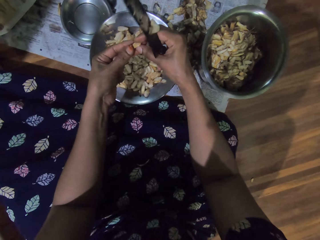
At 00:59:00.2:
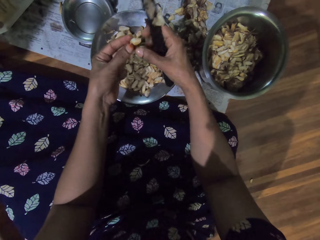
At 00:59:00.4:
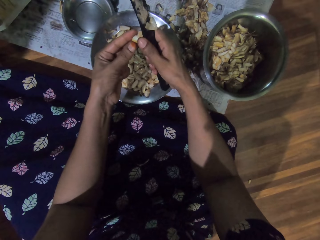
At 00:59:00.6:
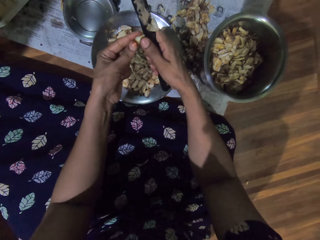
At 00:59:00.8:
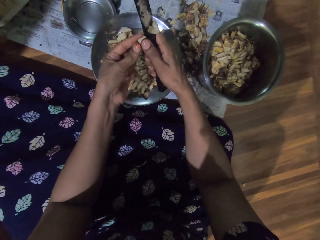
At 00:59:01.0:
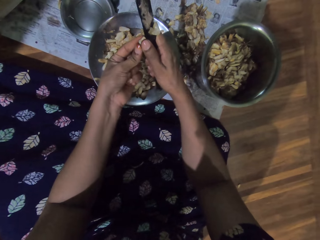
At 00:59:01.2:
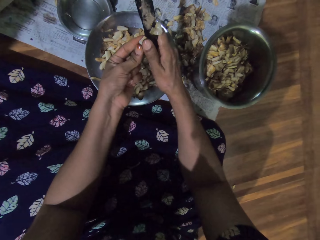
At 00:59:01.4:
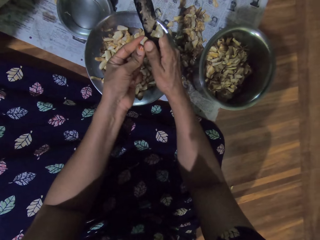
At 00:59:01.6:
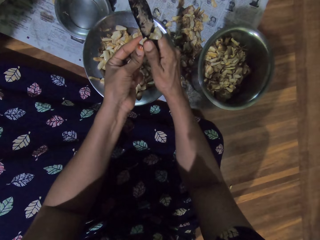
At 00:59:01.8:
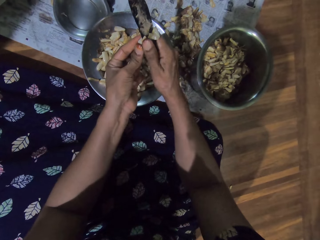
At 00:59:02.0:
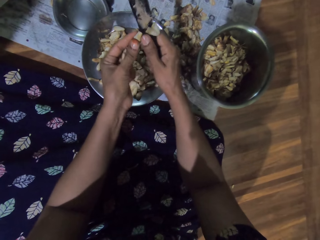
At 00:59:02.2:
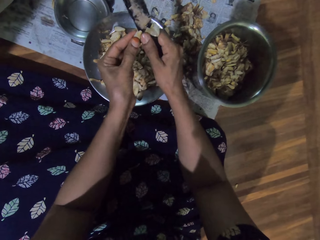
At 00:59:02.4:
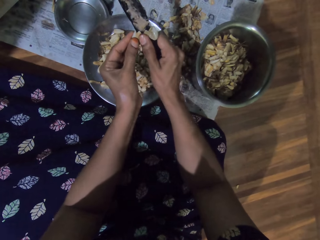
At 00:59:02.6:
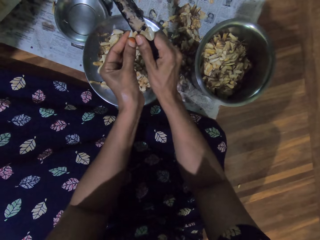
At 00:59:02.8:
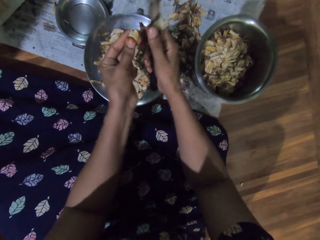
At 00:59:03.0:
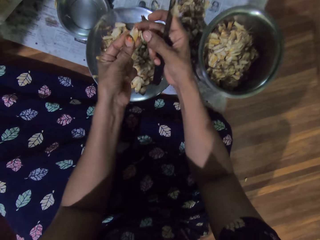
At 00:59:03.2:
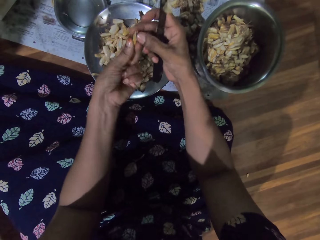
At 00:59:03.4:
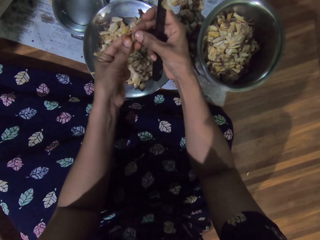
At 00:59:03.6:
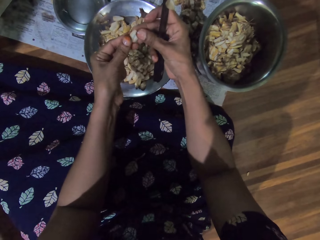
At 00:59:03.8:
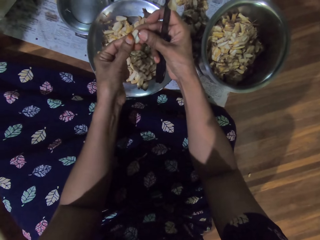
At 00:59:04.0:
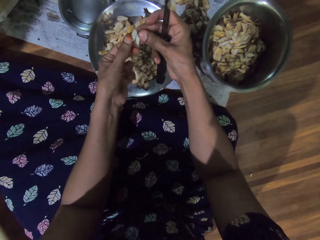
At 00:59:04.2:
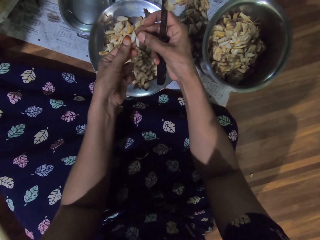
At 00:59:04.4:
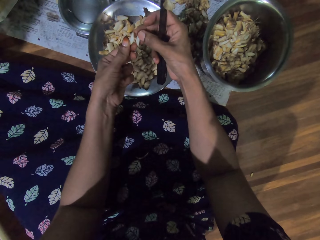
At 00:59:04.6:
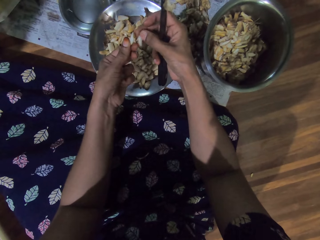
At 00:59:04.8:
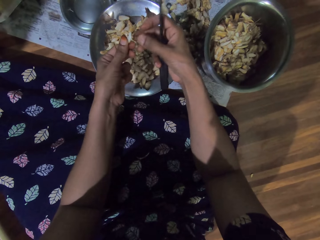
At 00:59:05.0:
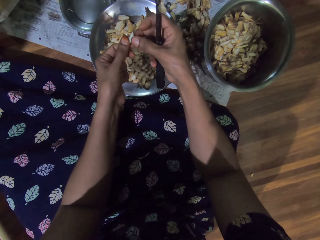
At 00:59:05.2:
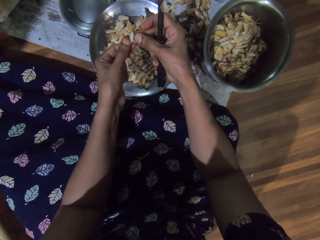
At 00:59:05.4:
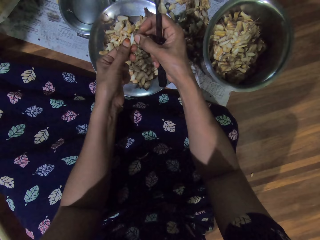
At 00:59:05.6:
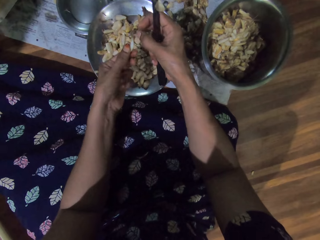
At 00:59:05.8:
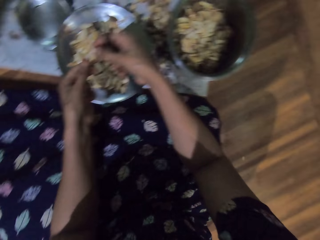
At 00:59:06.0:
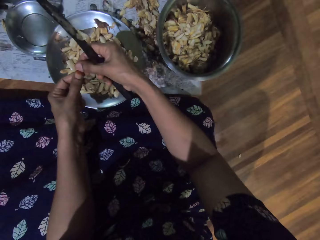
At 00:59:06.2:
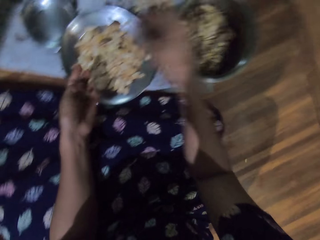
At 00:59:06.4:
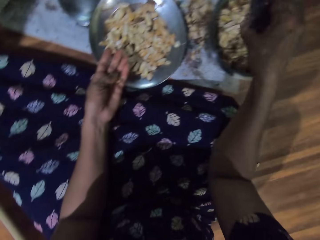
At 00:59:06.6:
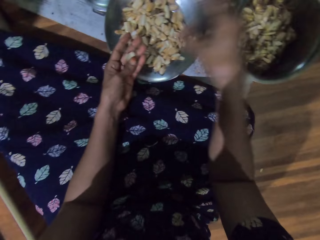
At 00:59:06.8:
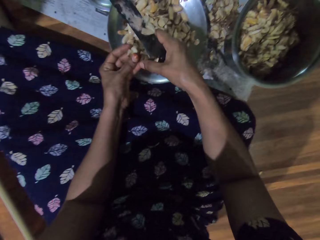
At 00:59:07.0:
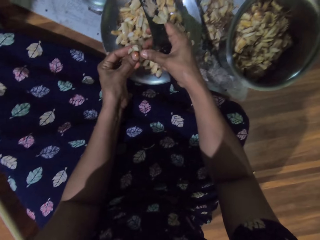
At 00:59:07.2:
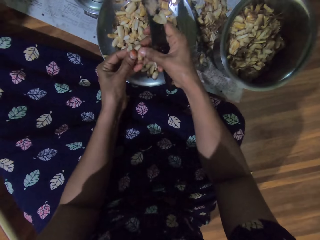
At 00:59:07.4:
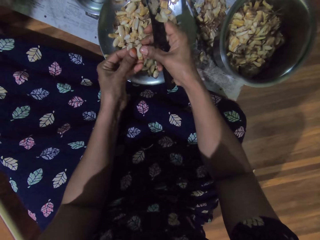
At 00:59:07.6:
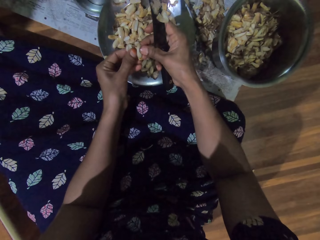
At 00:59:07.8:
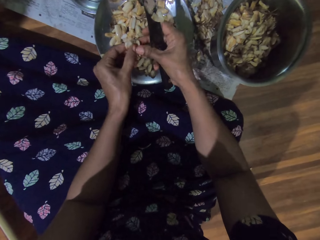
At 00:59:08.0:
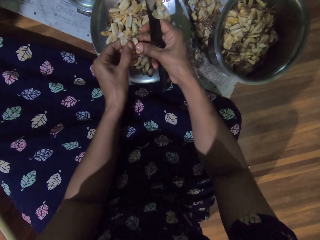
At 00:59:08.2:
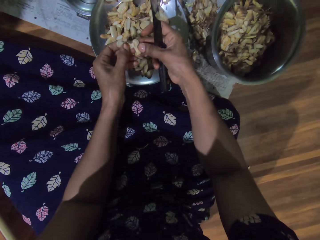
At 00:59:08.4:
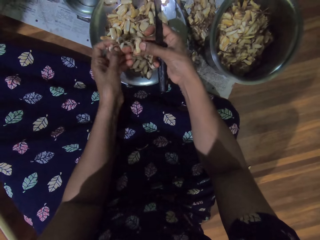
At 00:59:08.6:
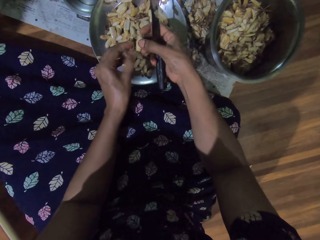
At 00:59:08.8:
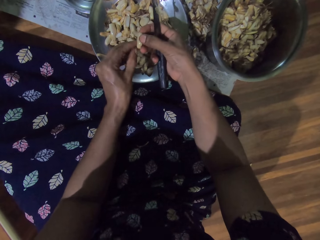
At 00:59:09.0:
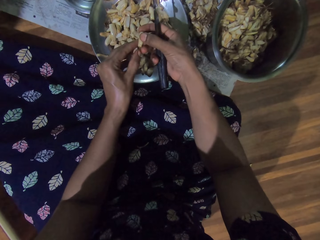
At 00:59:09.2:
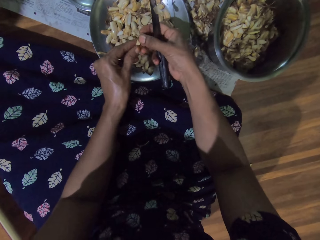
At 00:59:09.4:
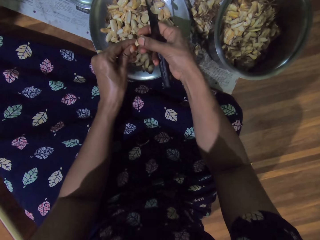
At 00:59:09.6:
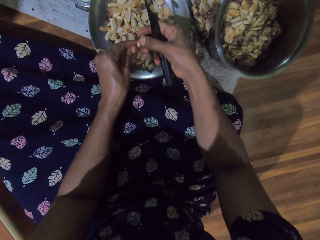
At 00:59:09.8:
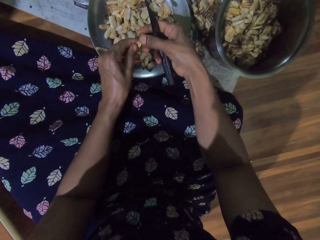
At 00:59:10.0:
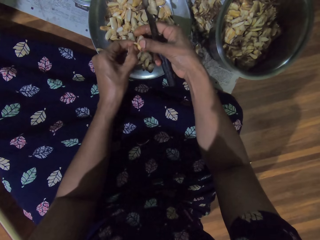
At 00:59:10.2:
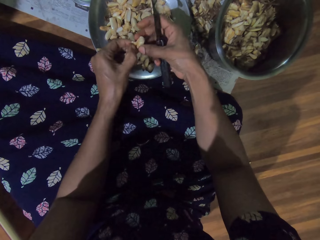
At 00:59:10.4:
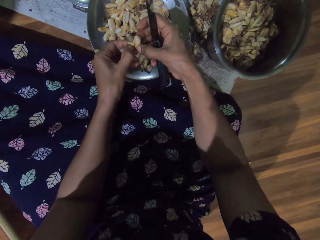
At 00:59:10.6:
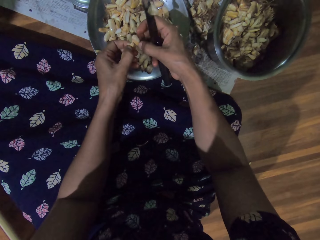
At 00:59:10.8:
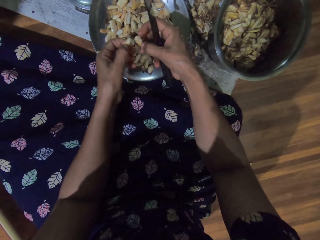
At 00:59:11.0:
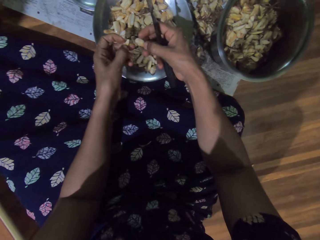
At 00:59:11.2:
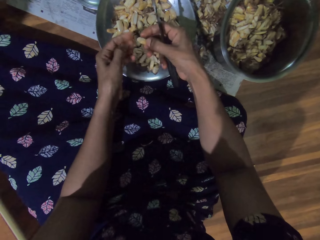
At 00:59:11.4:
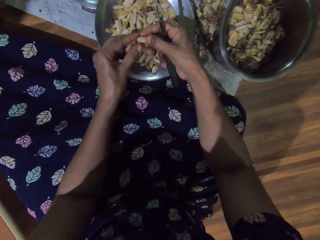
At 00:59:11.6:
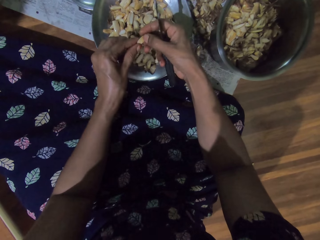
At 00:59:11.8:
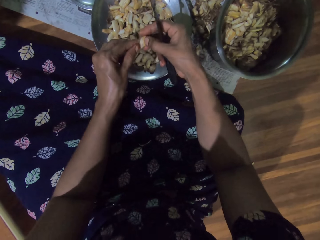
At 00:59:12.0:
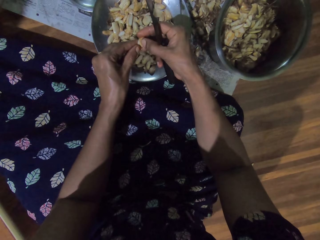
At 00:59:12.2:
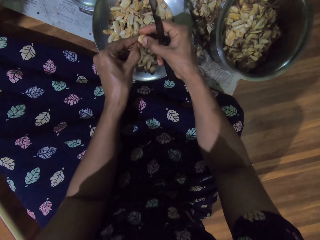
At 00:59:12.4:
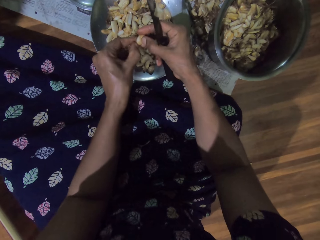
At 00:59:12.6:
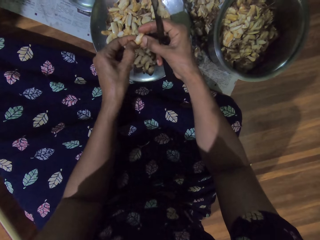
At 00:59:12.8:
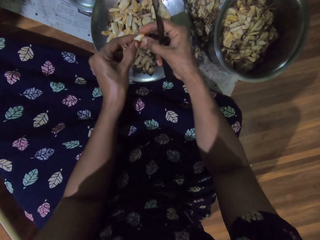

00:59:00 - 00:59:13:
The camera wearer peels garlic with a knife. She slices the nut with the knife in her right hand. She throws the garlic peel in a bowl. She peels the nut with both hands.

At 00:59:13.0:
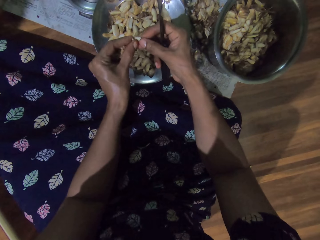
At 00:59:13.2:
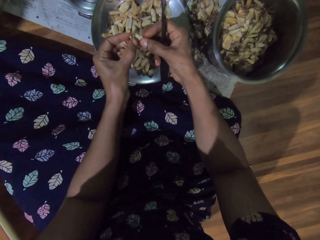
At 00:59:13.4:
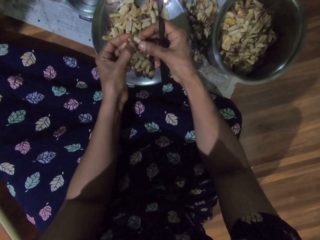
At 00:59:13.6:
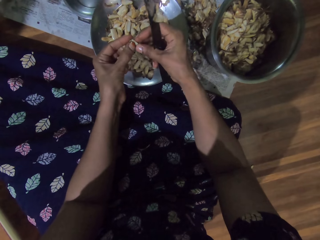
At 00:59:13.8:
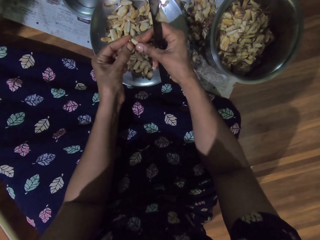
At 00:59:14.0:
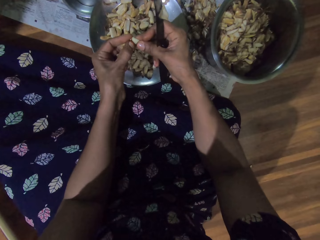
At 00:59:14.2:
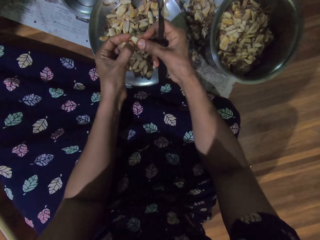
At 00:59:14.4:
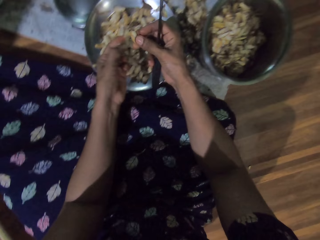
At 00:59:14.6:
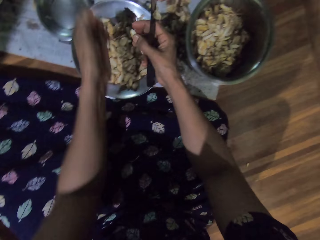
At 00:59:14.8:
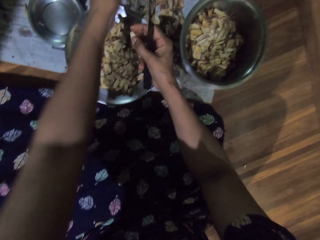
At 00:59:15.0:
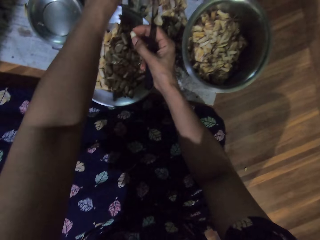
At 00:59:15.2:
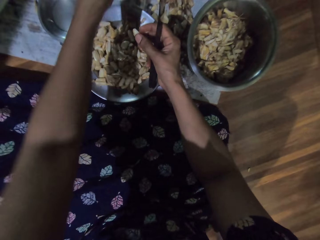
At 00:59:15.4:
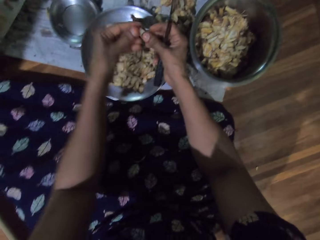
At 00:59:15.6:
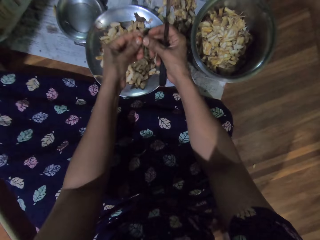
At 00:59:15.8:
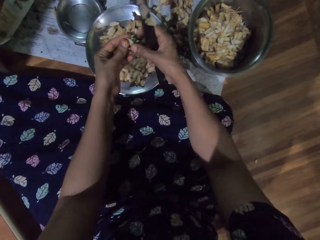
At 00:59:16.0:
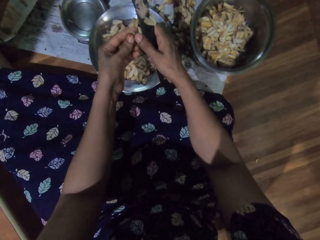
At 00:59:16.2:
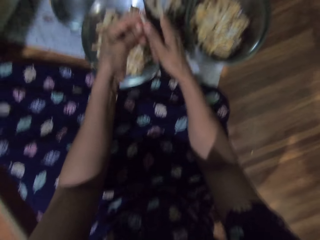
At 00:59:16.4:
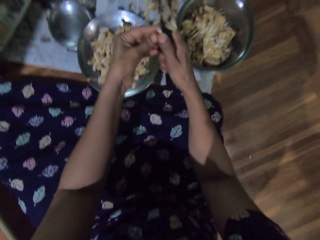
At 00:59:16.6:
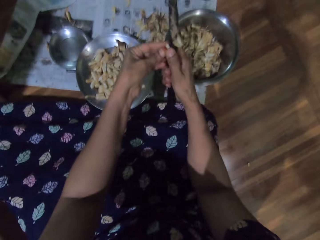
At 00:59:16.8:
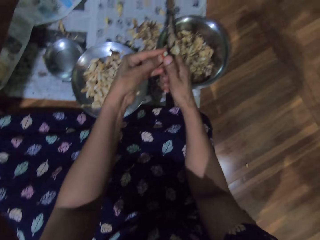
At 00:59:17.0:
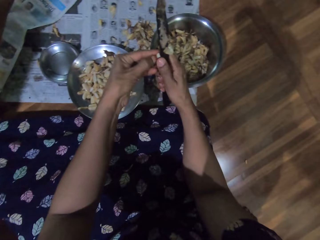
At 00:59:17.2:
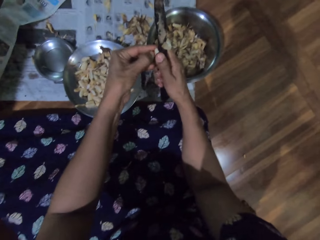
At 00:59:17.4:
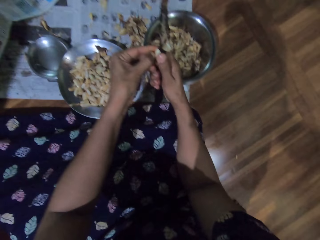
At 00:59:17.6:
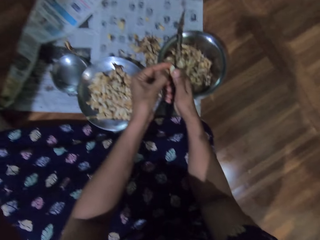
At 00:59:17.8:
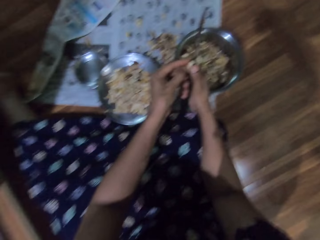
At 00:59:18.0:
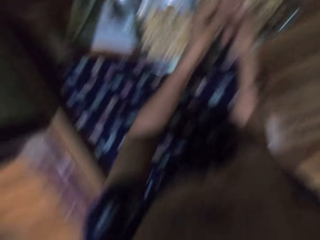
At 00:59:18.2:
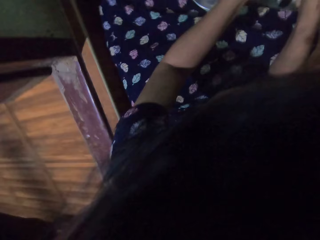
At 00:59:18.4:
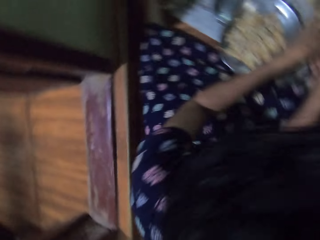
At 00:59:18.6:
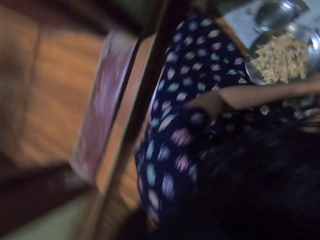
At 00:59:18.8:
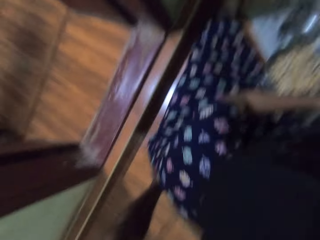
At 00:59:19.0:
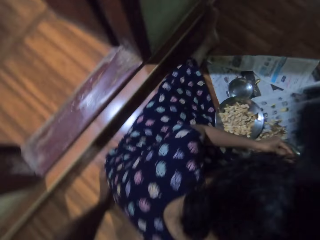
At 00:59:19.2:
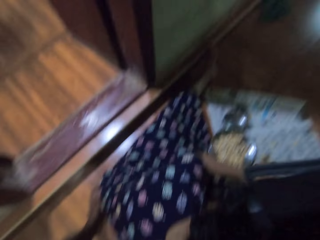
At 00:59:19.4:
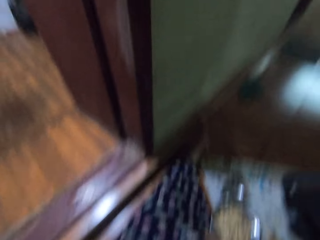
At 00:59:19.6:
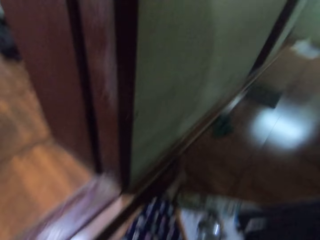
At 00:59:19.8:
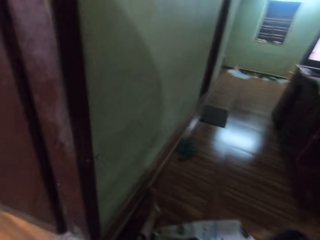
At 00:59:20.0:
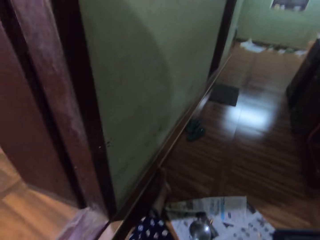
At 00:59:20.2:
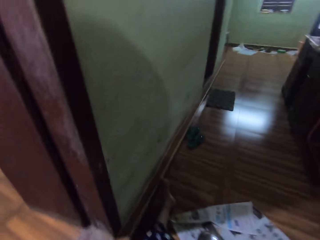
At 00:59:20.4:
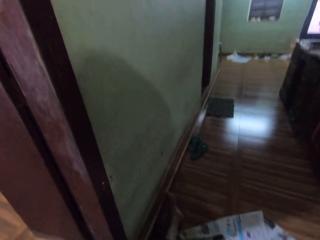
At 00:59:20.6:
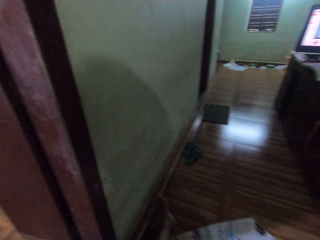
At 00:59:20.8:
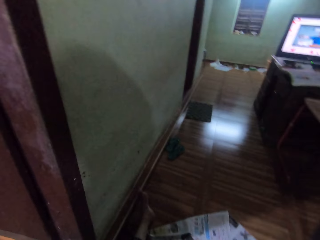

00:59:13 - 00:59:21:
The camera wearer converses with a child. She throws garlic peels on a newspaper. She slices the nut with the knife in her right hand. She looks around.
